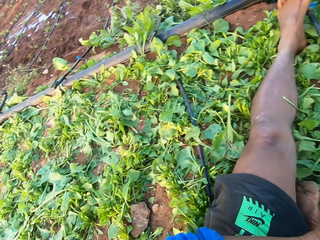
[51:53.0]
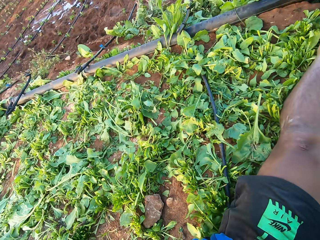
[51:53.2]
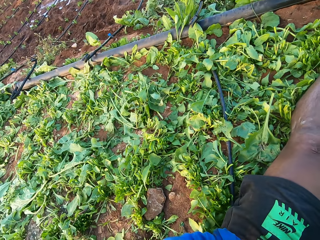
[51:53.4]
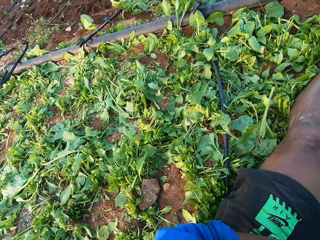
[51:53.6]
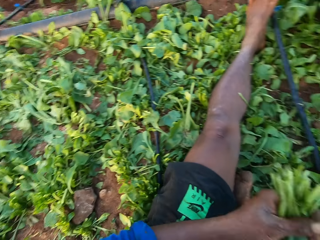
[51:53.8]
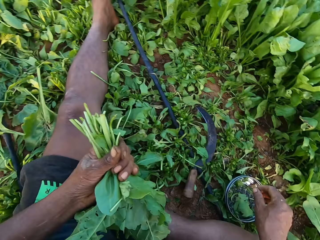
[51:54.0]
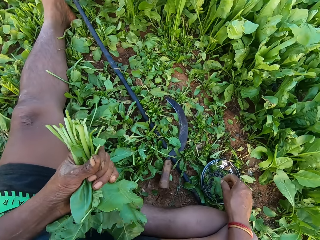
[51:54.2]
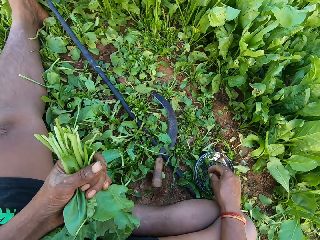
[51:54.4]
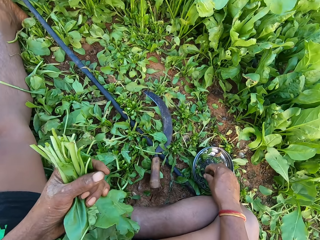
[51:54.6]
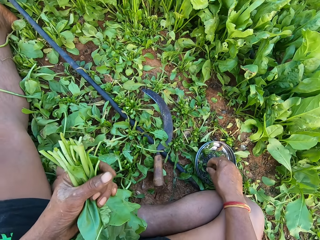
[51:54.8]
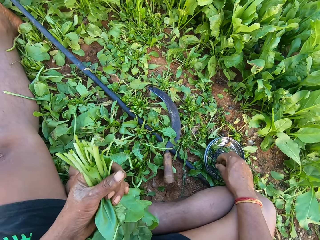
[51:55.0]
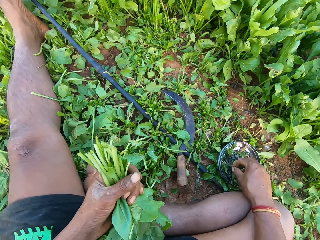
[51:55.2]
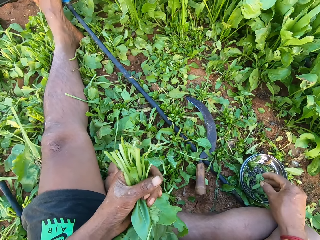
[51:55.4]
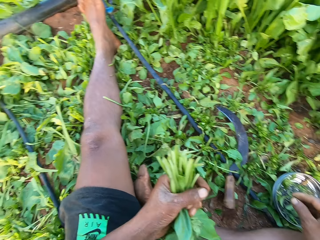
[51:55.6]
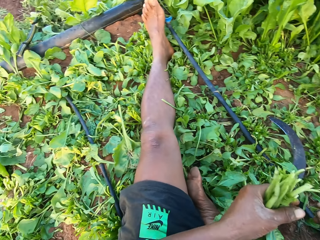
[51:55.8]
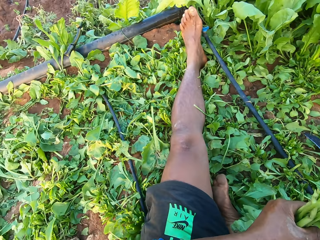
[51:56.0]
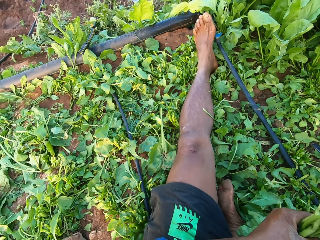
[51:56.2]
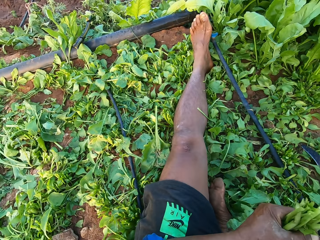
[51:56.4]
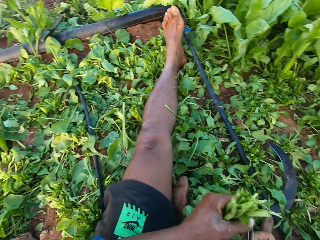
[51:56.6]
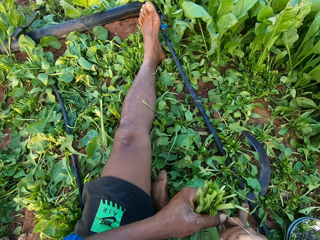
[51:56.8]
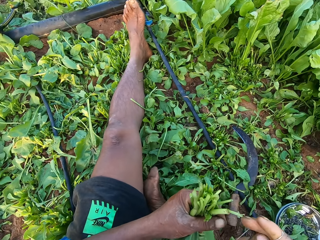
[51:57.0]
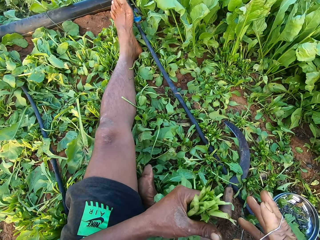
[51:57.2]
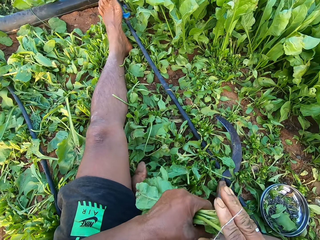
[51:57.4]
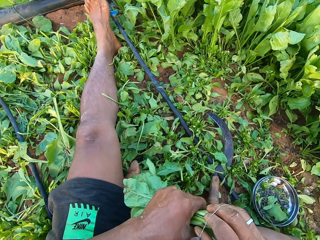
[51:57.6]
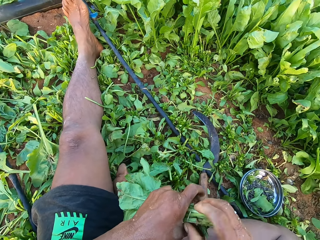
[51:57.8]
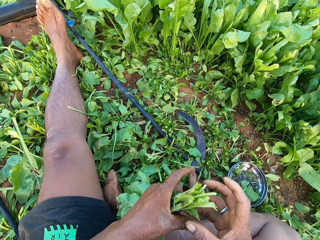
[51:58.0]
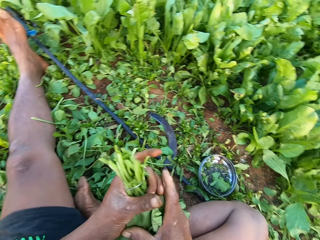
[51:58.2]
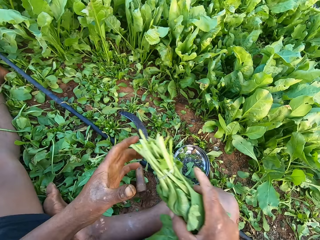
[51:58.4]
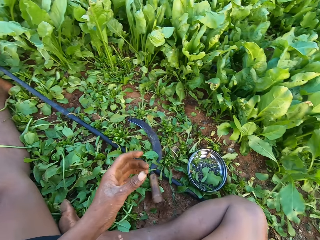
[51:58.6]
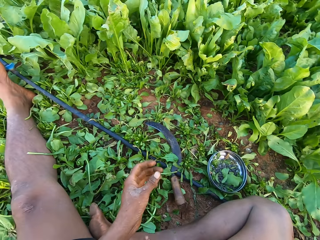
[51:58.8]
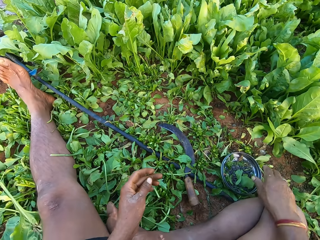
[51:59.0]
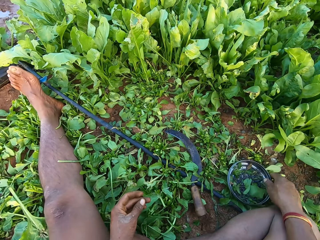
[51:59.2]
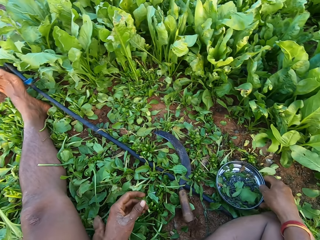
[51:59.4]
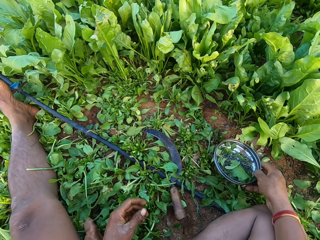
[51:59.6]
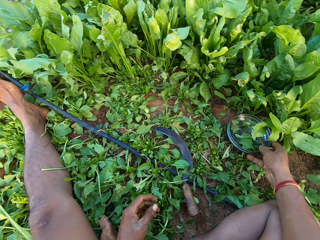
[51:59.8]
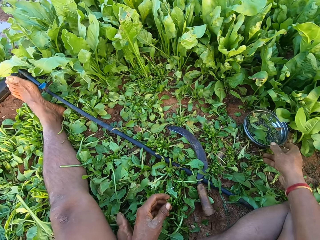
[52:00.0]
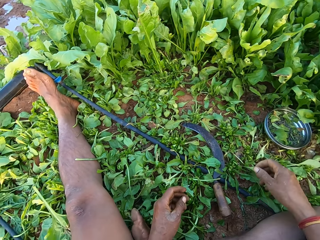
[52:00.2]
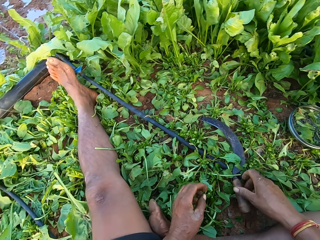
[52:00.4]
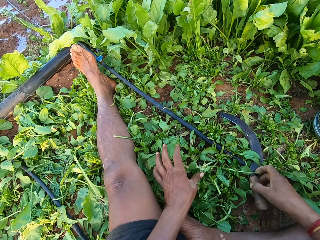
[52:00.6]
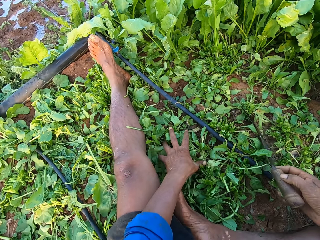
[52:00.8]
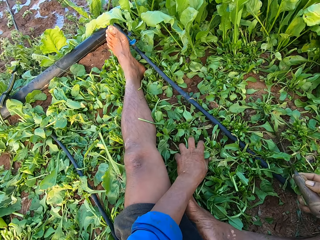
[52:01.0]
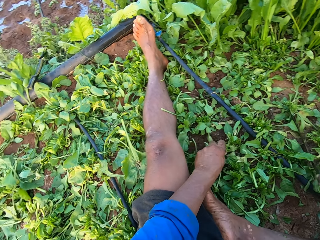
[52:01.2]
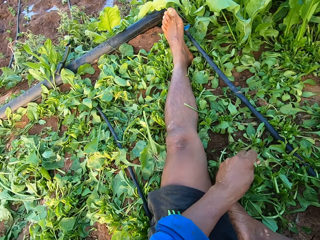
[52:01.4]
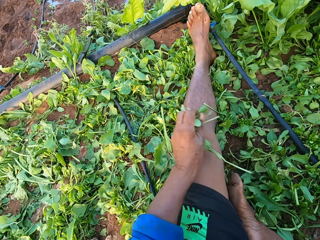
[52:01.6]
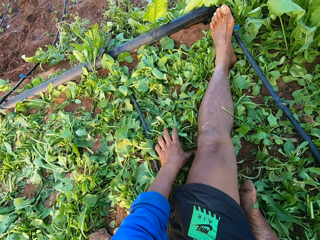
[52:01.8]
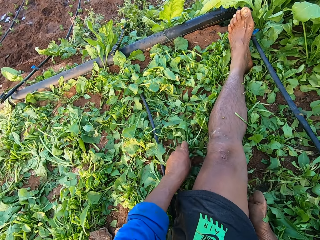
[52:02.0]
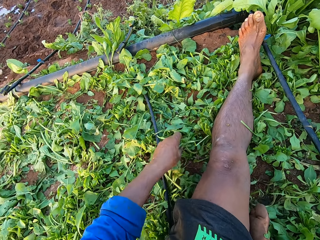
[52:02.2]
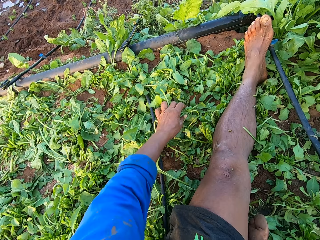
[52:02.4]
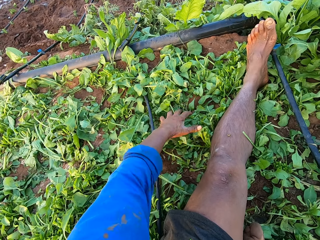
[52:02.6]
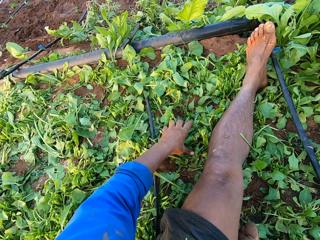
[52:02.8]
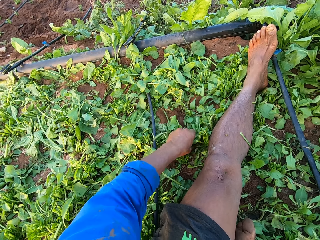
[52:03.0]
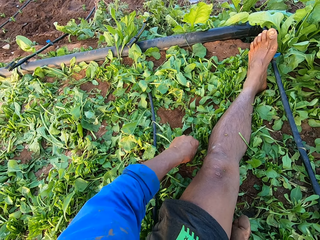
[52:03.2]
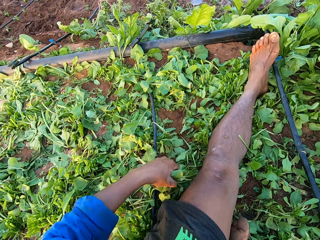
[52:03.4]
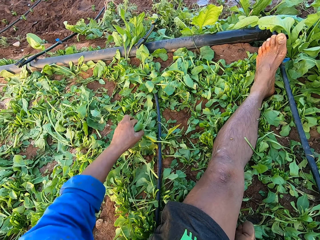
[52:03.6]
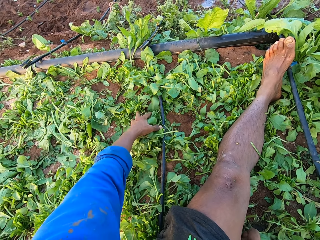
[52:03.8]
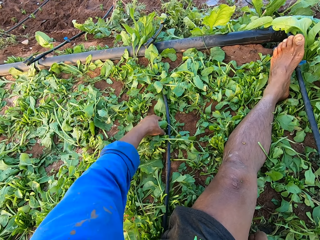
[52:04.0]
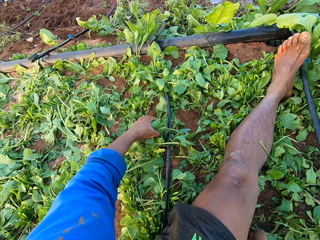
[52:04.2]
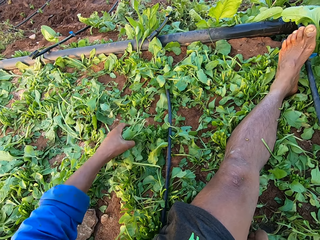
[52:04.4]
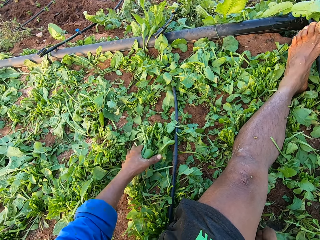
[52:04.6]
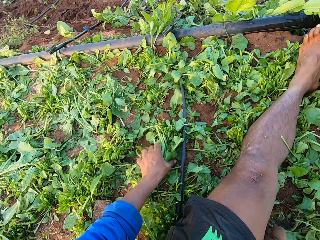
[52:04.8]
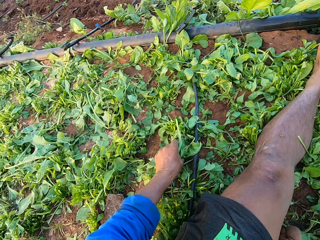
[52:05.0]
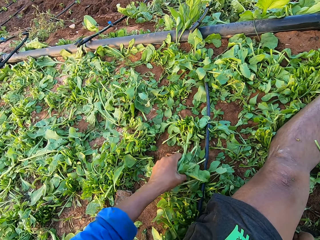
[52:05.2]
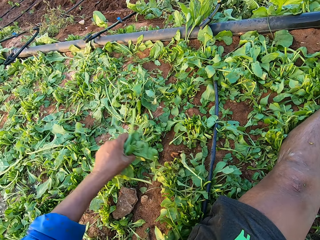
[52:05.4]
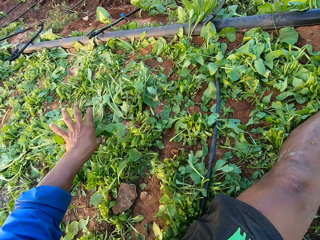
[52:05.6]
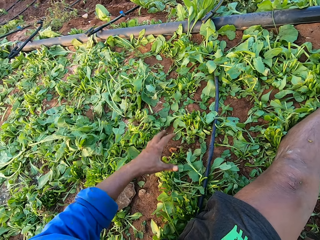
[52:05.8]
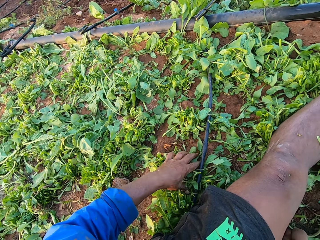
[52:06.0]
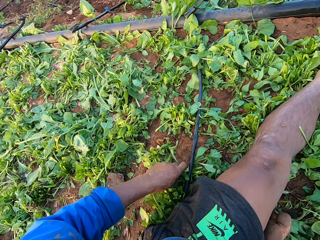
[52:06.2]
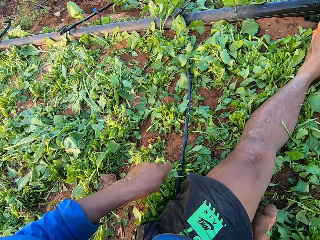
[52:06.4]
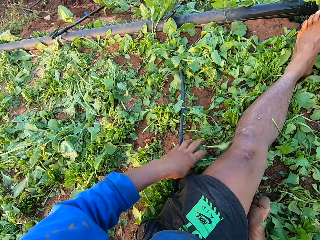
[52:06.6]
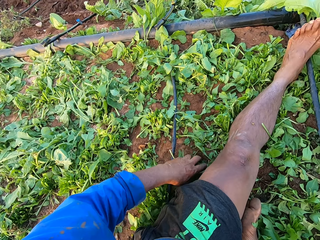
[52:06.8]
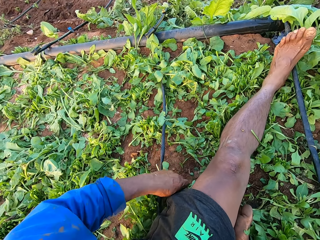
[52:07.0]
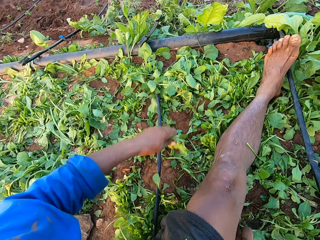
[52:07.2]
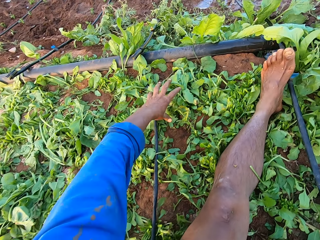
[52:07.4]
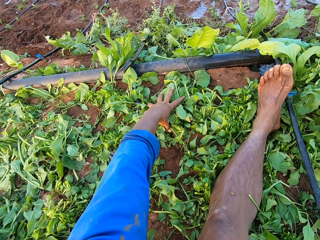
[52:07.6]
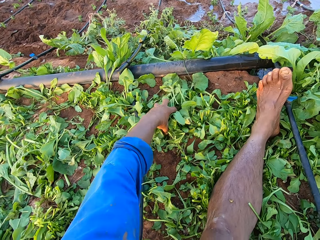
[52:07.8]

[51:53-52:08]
The camera wearer picks a rubber from the bowl on the ground with his right hand. He cuts the kales. He picks the rubber from the bowl on the ground with his right hand again. He binds the collard green vegetables in his left hand with the rubber in his right hand. He drops the collard green vegetable on the ground with his right hand. He takes the plate. He drops the collard green vegetable on the ground with his right hand again. He picks the sickle. He drops the collard green vegetable on the ground with his right hand again. He moves the collard green vegetable on the ground with his left hand. He picks the kales with his hands.

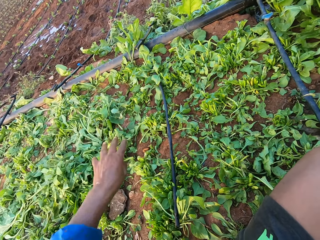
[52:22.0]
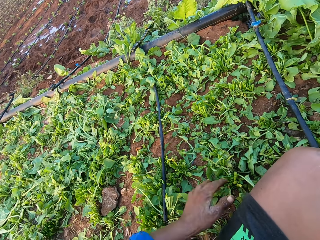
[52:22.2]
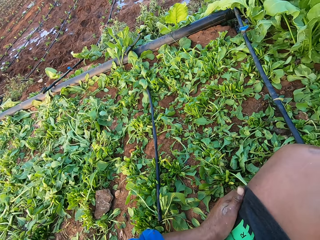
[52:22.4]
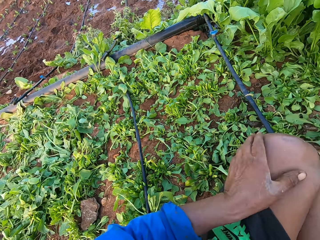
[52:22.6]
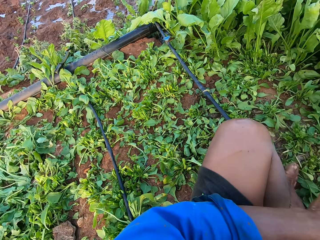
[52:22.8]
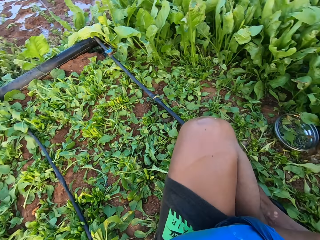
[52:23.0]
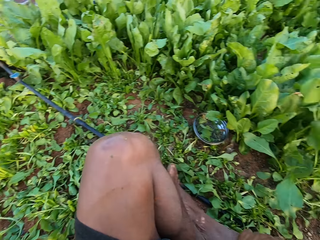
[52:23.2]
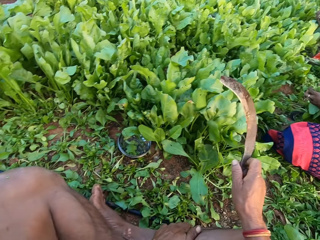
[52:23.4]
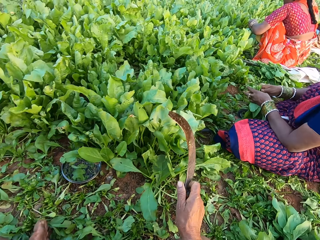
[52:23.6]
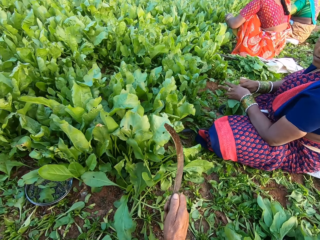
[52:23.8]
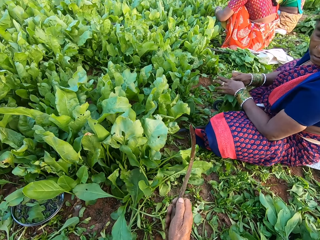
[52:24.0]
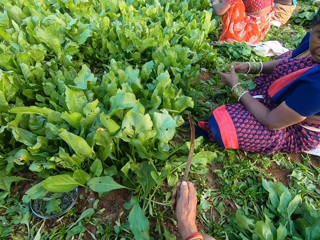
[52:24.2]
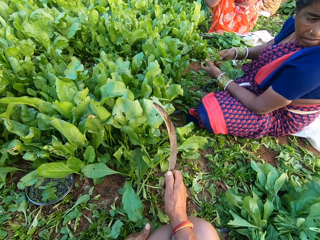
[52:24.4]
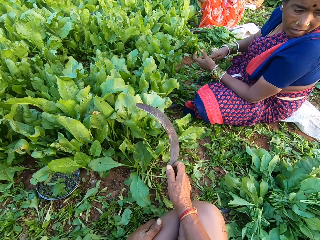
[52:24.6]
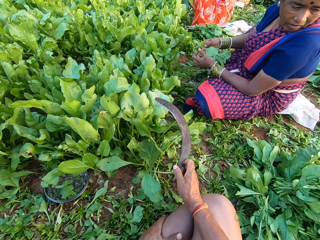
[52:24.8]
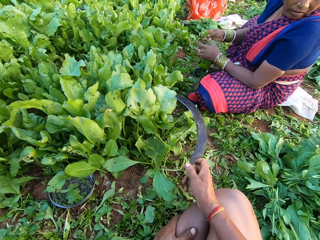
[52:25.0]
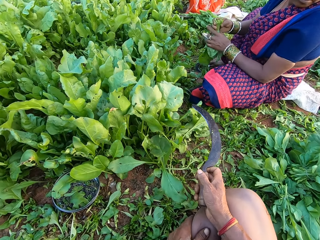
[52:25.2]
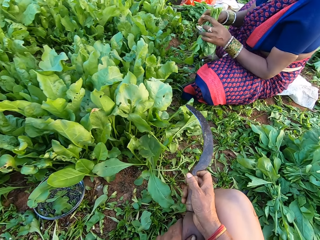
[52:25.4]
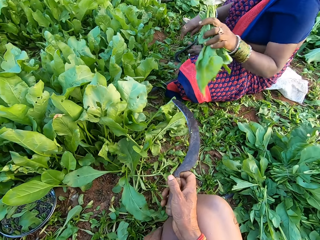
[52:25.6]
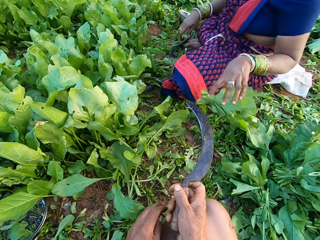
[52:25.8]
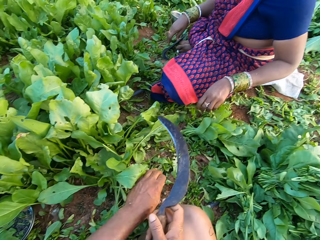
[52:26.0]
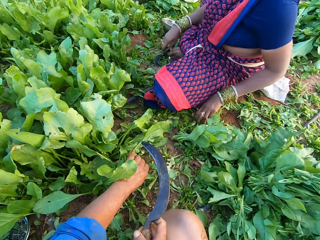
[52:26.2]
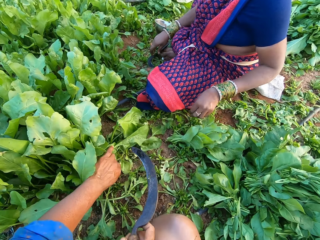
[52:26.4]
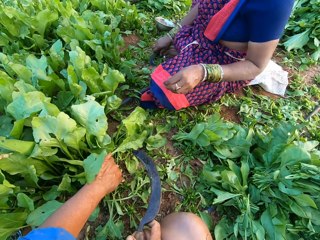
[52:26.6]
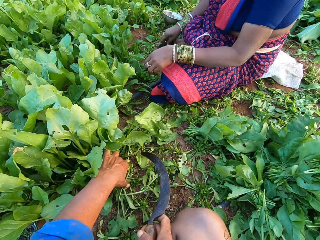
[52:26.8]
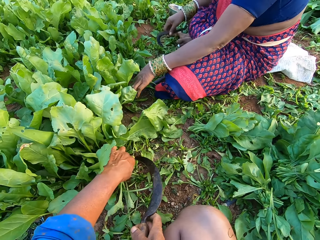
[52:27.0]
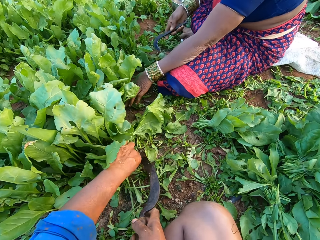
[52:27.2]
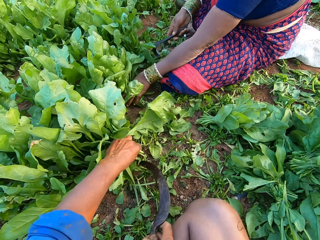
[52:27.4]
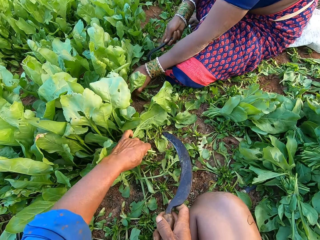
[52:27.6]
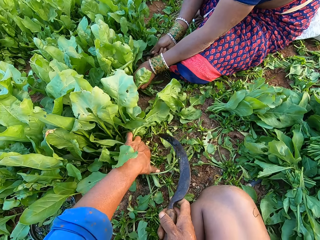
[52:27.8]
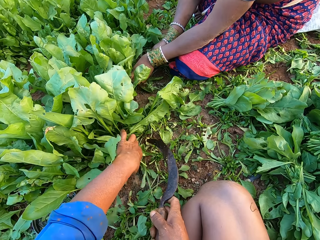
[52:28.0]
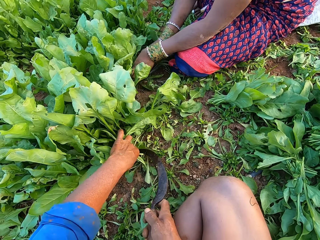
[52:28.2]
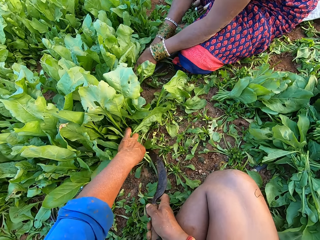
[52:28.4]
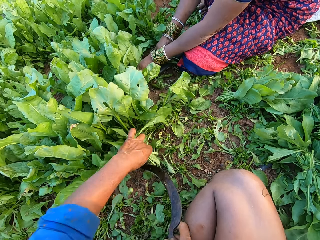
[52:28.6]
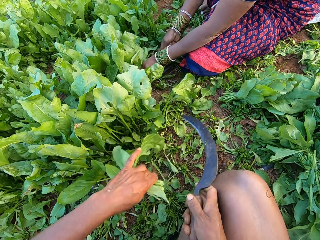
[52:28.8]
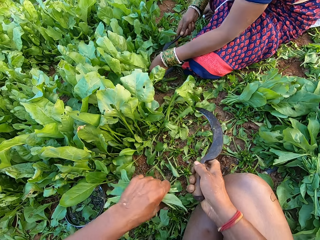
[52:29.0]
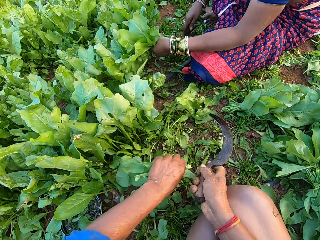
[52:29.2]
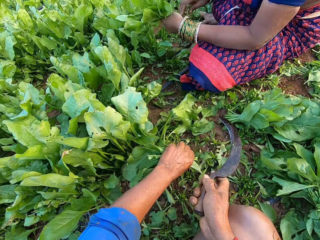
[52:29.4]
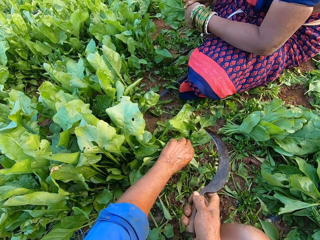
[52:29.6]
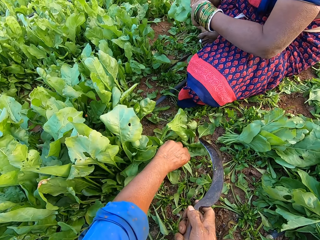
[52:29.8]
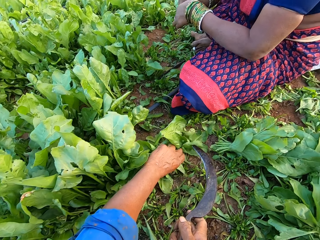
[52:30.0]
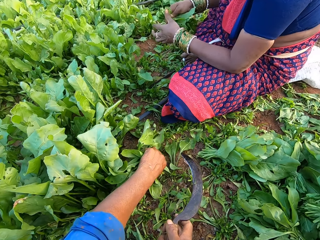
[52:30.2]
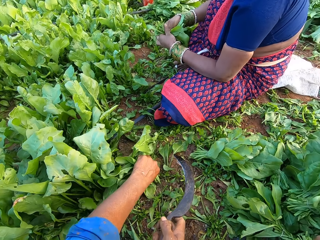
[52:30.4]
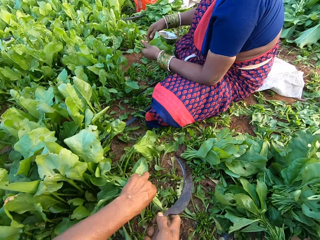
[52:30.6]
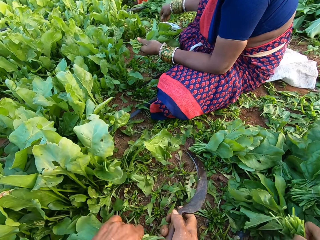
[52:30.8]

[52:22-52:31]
The woman holds the collard green vegetables with both hands. She holds the collard green vegetables with her right hand. She drops the collard green vegetables on the ground from her left hand. She picks the sickle from the ground with her right hand. The camera wearer cuts some collard green vegetables in his left hand with the sickle in his right hand. The woman cuts some collard green vegetables in her left hand with the sickle in her right hand. She holds the collard green vegetables with both hands.
